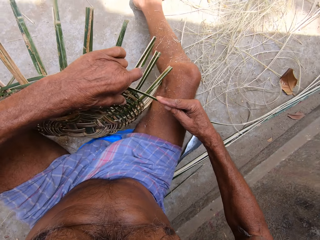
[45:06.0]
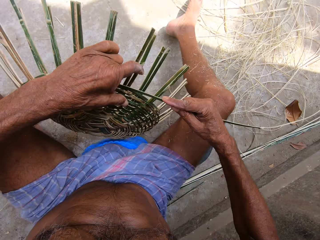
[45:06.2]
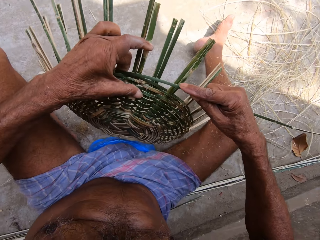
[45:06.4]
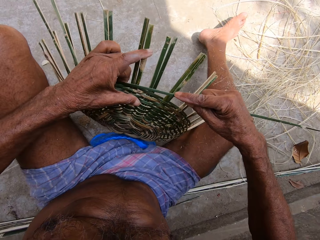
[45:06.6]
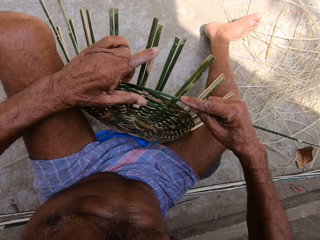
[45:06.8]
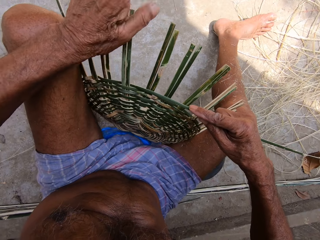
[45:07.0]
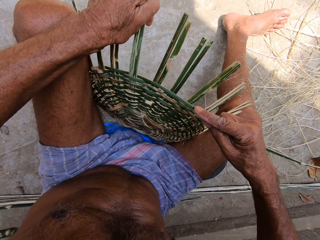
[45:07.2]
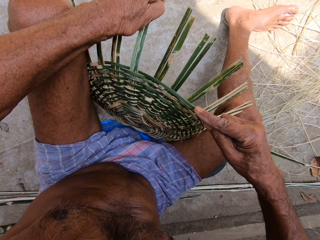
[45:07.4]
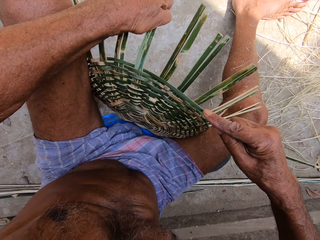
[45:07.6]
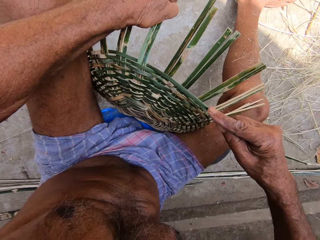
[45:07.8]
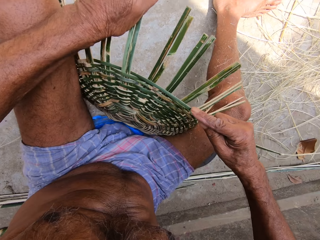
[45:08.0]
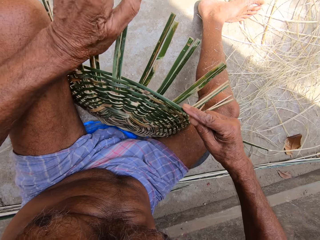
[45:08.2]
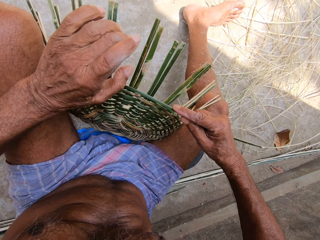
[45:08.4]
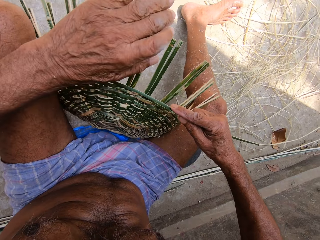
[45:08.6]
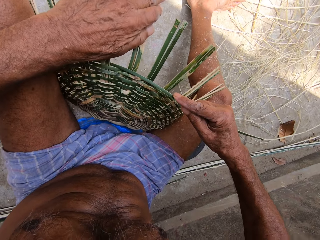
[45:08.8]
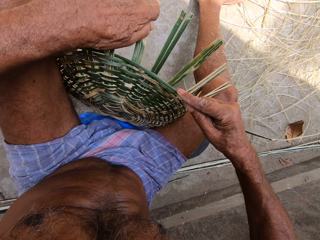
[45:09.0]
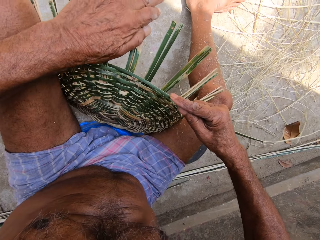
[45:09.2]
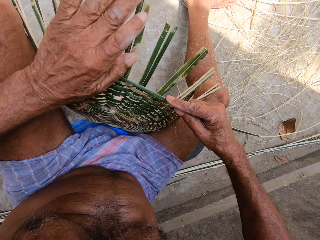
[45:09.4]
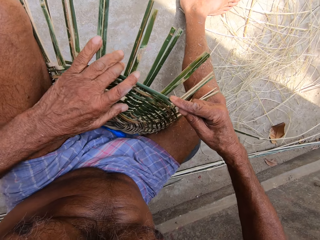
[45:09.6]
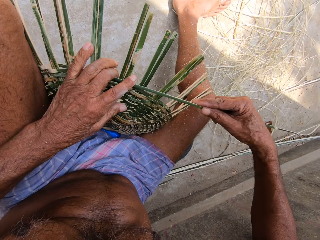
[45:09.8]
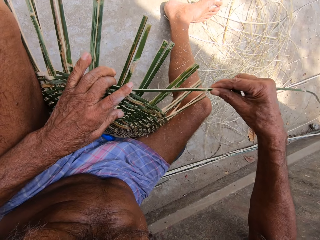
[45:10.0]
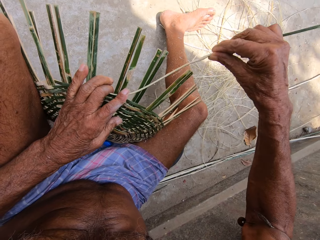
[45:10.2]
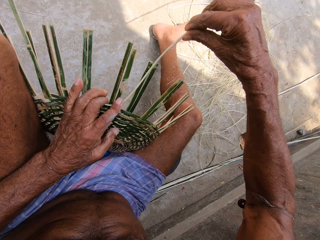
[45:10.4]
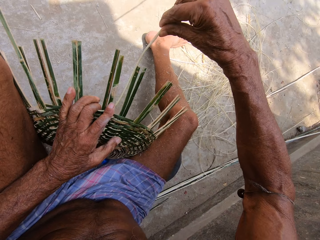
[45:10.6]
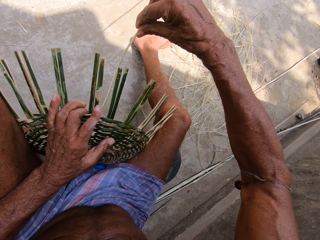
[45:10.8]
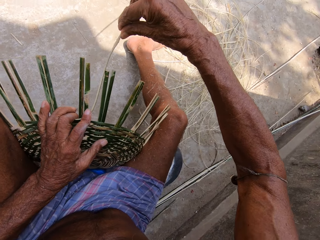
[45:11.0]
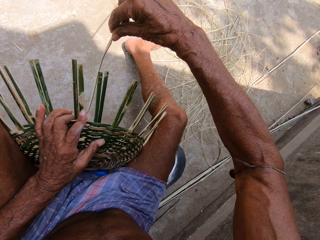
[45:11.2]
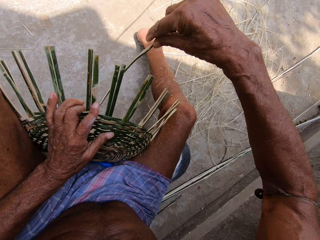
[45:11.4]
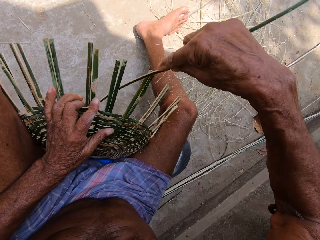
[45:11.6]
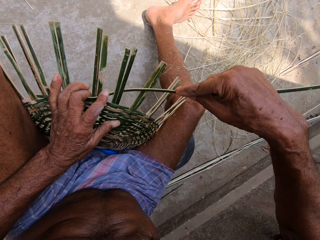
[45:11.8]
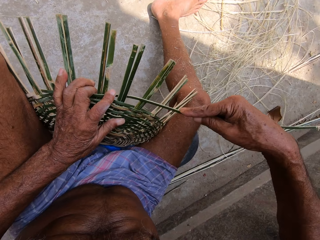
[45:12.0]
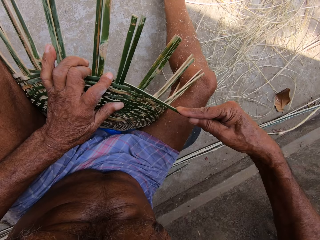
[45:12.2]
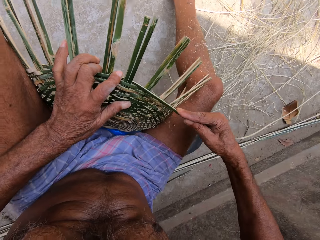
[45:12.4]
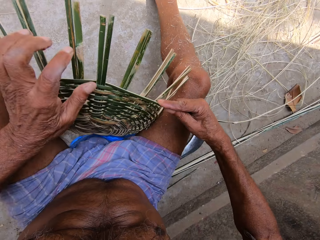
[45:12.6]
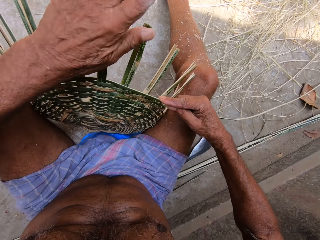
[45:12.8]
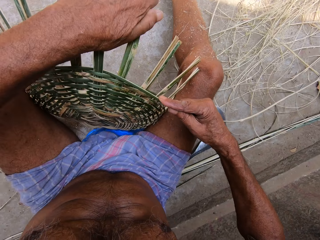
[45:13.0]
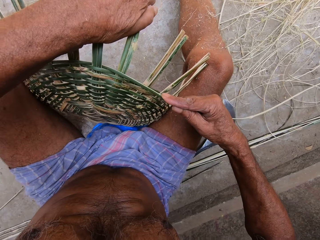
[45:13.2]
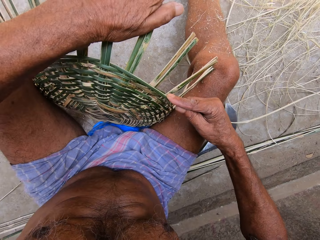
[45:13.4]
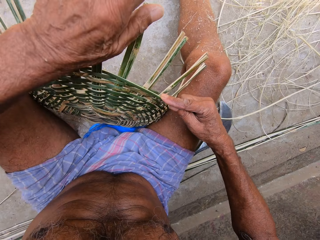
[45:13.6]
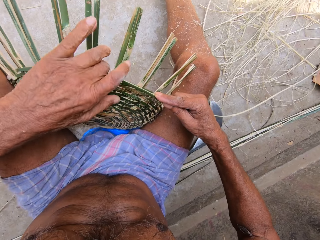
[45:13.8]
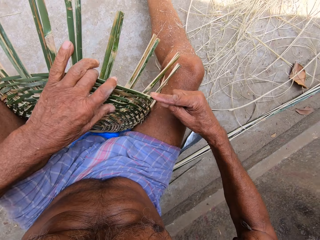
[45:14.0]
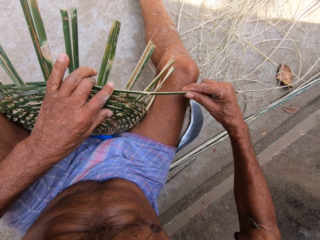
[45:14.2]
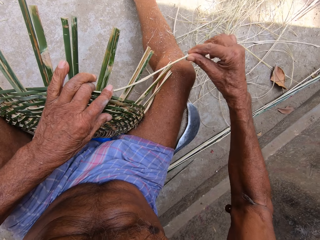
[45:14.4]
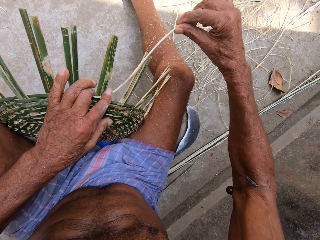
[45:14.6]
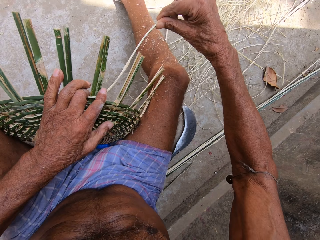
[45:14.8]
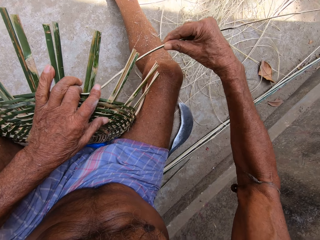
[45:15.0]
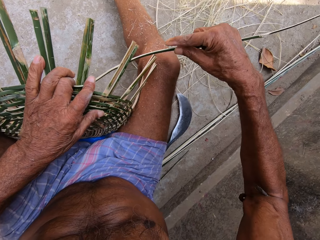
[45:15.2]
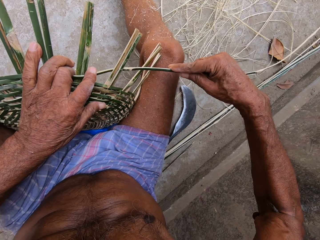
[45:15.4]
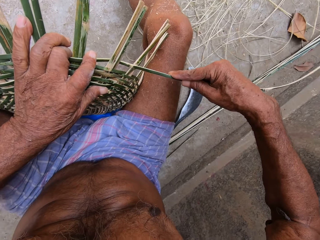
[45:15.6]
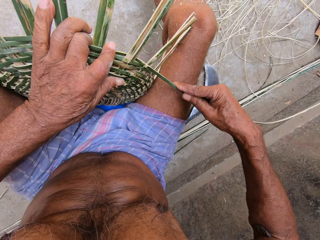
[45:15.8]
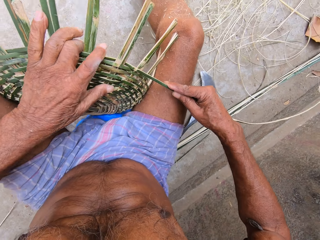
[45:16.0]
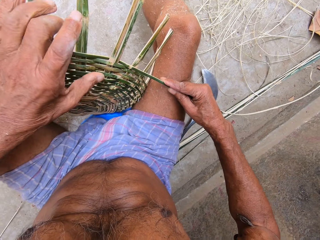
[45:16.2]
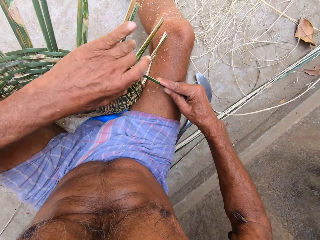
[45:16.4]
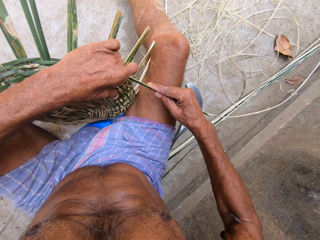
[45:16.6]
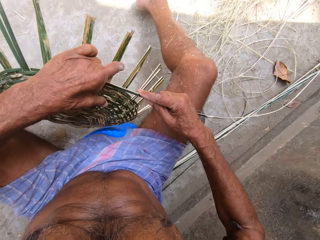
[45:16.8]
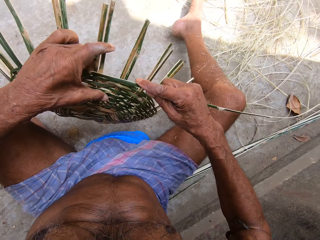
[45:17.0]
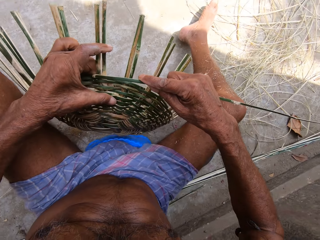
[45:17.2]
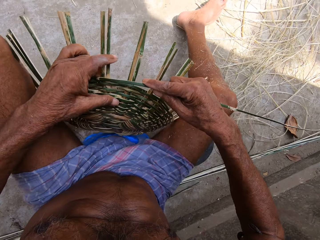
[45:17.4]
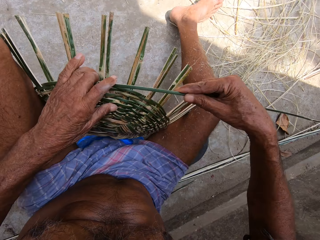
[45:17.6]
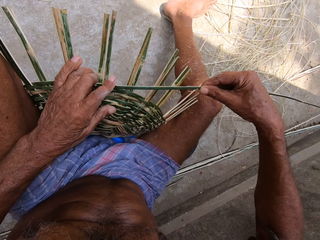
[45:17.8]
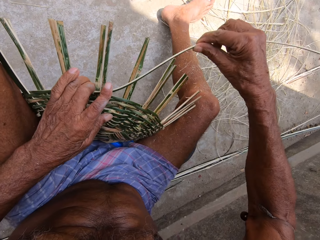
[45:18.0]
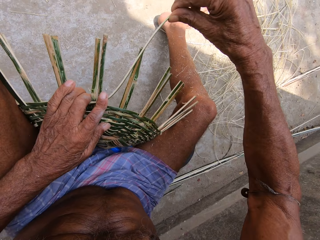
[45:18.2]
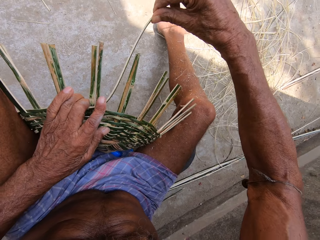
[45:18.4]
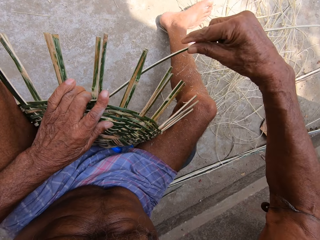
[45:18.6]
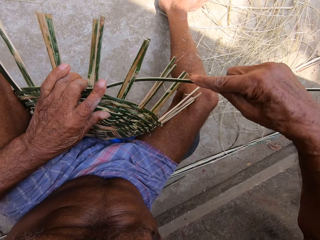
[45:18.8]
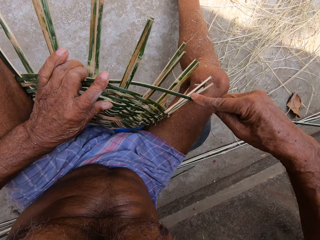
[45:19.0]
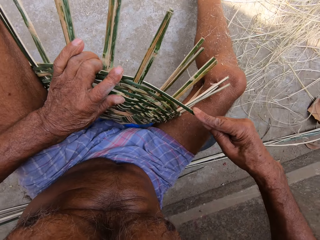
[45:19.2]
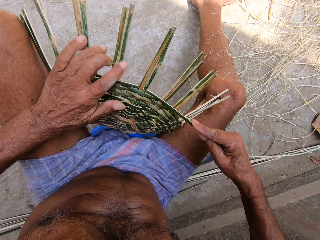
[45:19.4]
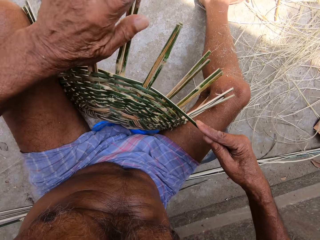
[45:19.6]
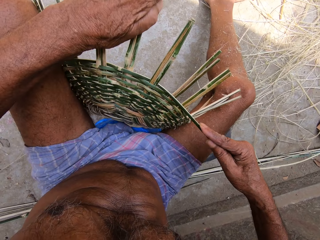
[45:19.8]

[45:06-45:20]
The camera wearer turns the basketry. He bends the bamboo strip. He weaves with the bamboo strip. He bends the bamboo strip. He weaves with the bamboo strip. He turns the basket with his left hand. He weaves the basket with the bamboo strip in both hands.

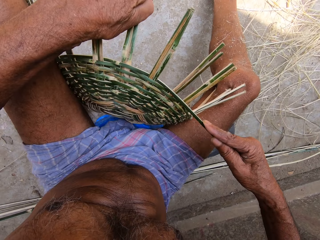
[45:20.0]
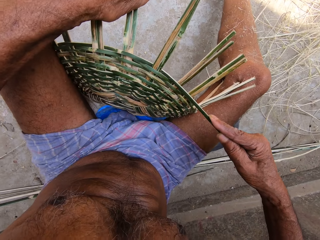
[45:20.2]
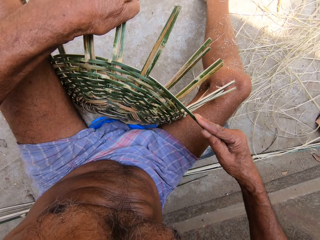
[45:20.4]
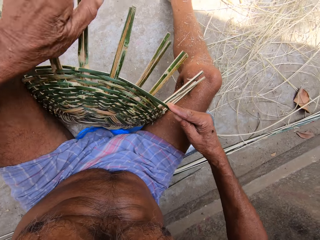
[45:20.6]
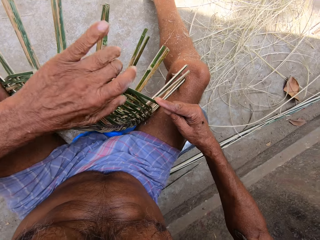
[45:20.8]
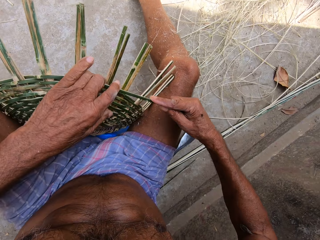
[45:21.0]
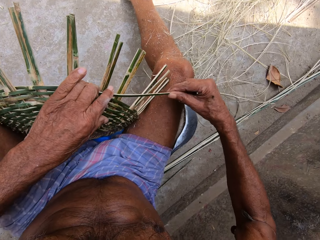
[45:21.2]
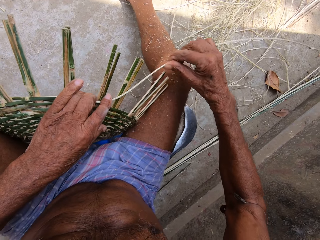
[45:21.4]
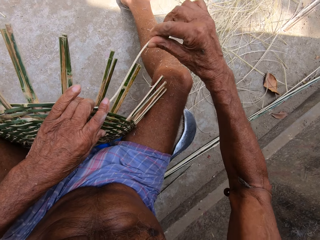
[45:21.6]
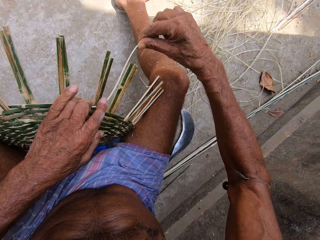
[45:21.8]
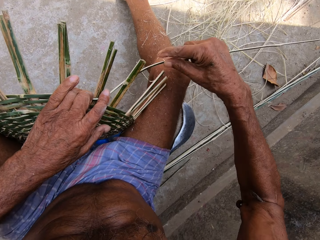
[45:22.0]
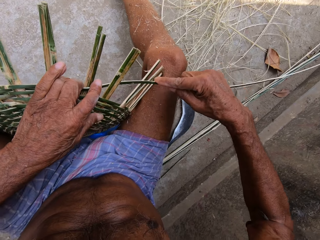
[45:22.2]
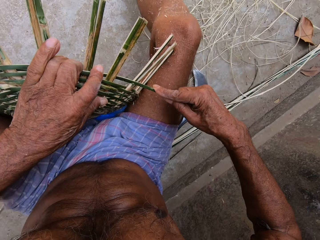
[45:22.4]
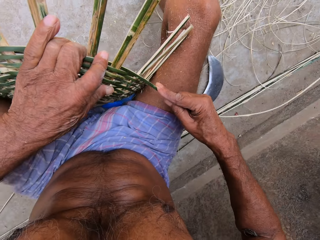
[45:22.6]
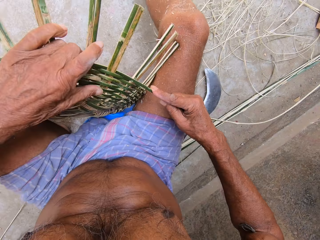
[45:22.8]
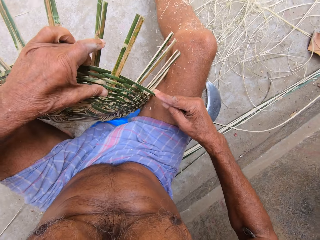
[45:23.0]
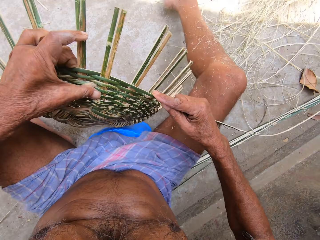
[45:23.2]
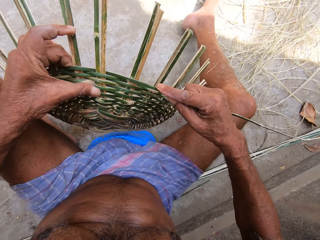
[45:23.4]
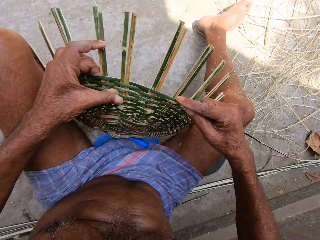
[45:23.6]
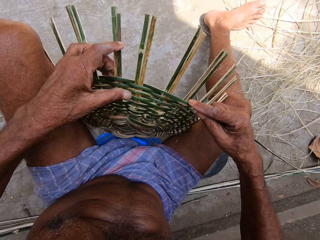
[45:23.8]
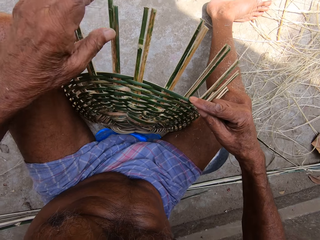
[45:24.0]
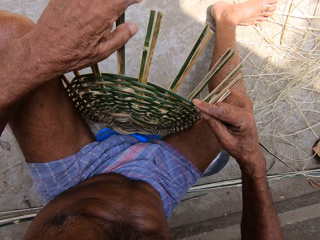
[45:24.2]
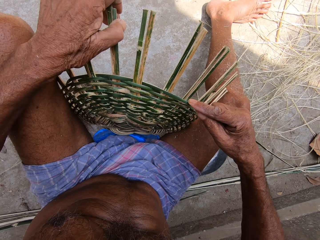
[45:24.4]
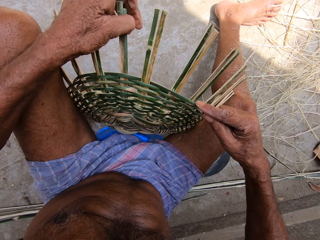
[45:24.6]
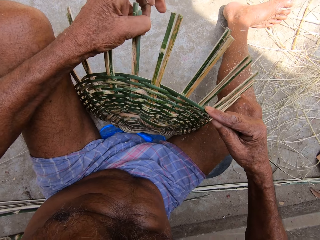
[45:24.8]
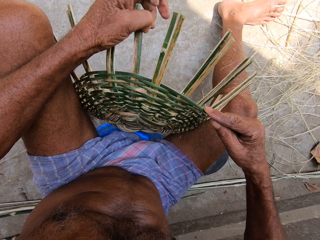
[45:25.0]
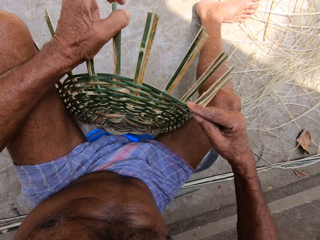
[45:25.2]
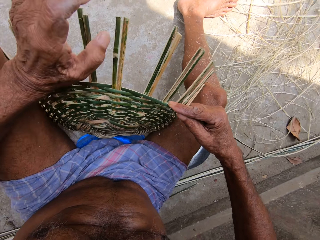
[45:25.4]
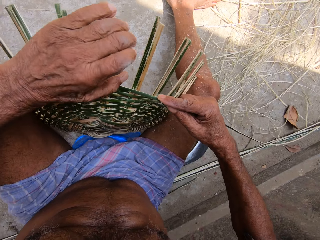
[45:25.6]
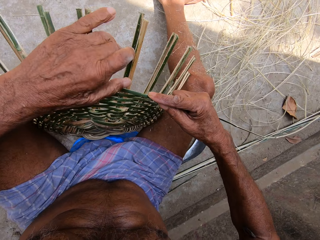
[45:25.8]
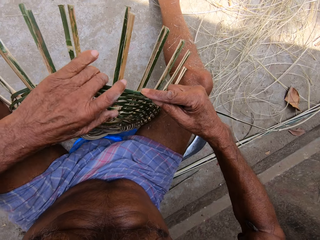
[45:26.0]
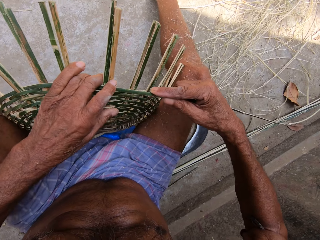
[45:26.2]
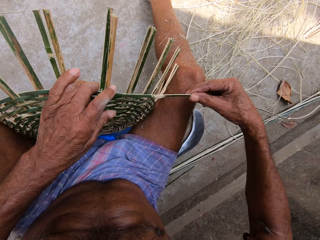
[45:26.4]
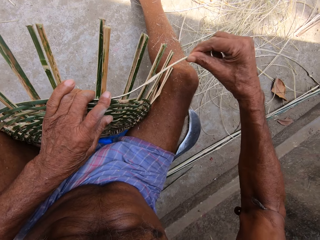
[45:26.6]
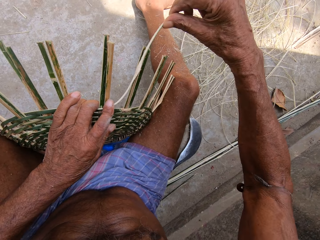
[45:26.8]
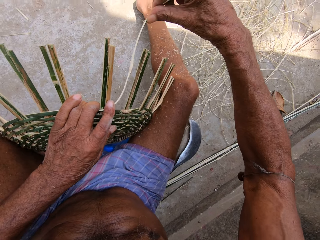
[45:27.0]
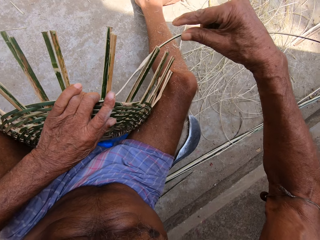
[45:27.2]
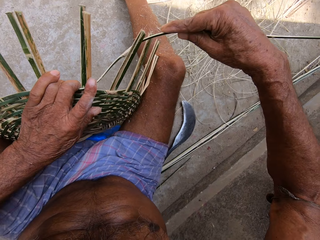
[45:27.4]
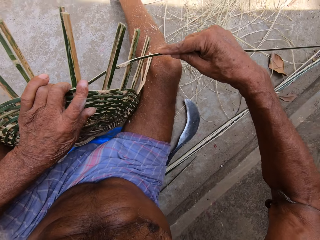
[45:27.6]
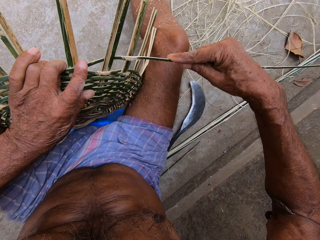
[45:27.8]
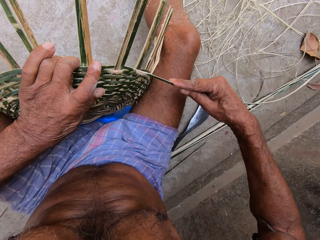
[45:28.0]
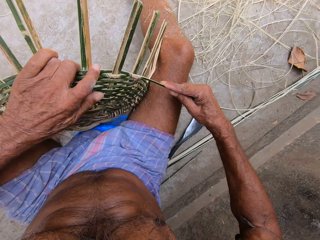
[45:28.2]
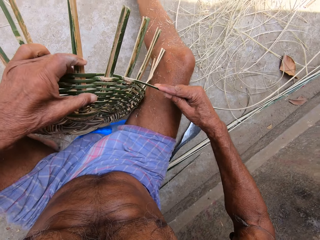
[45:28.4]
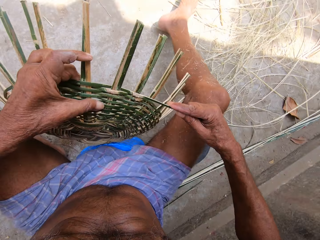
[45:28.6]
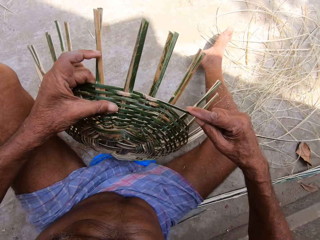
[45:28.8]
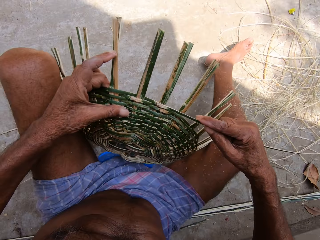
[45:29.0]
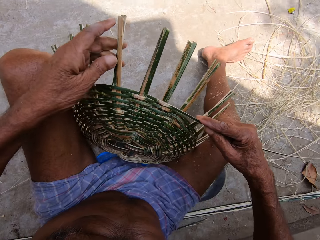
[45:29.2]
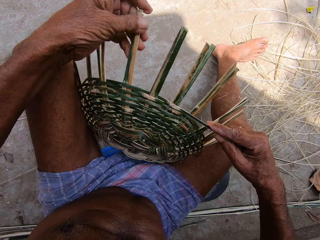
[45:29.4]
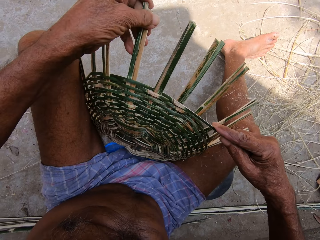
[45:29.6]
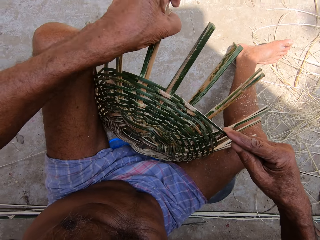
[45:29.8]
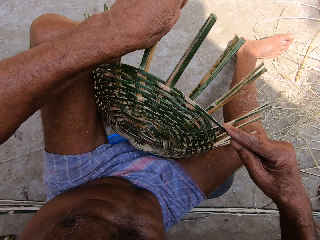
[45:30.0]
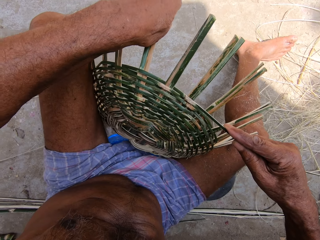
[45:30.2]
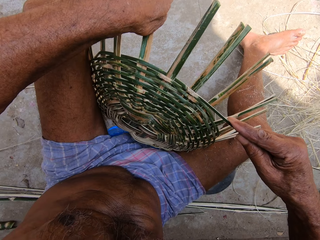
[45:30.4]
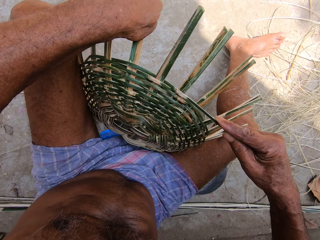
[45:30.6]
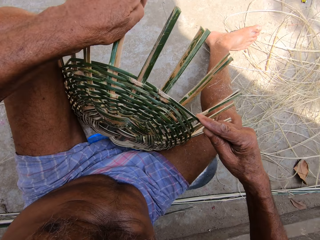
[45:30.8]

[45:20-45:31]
The camera wearer bends bamboo strips of the basket with his left hand. He weaves the basket with the bamboo strip in both hands. He turns the basket with his left hand. He bends bamboo strips of the basket with his left hand. He weaves the basket with the bamboo strip in both hands. He turns the basket with his left hand. He bends the bamboo strip of the basket with his left hand.
